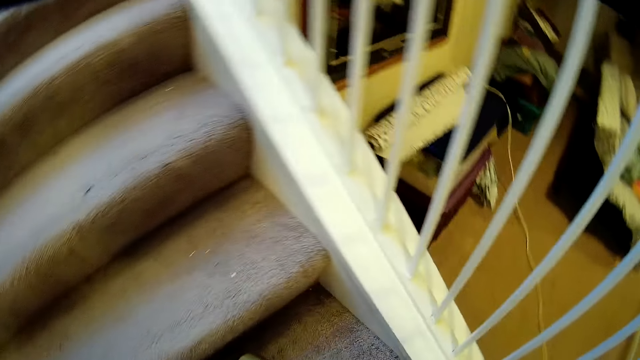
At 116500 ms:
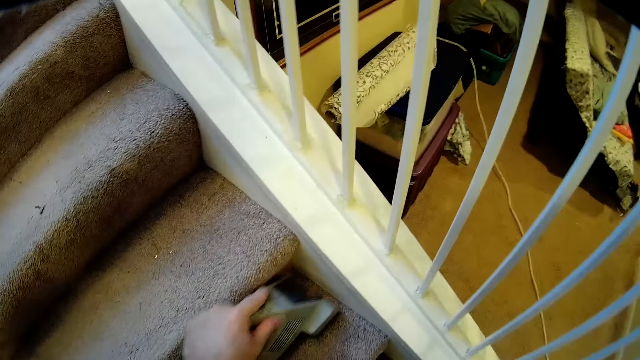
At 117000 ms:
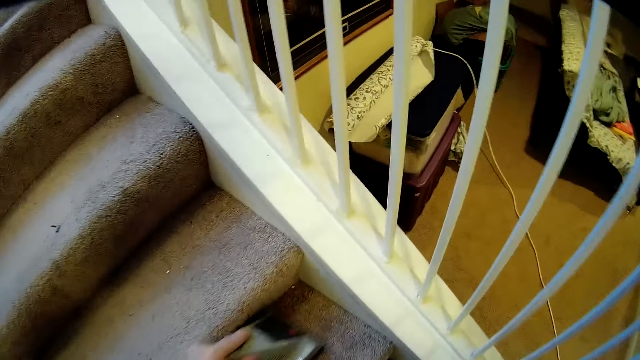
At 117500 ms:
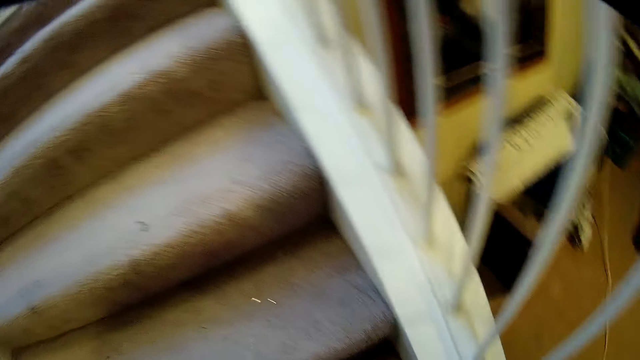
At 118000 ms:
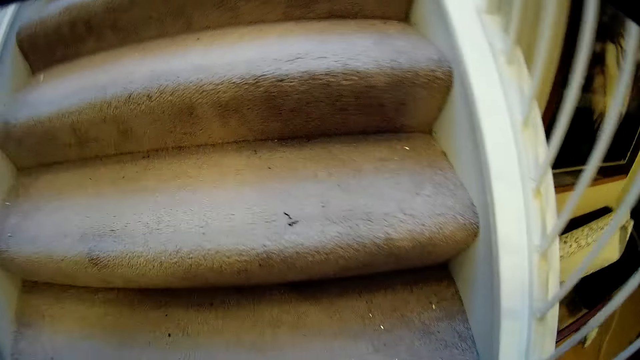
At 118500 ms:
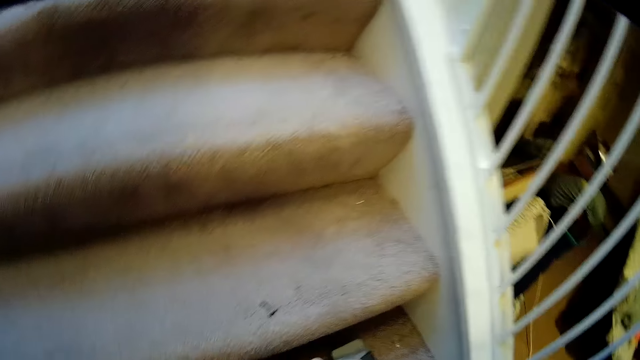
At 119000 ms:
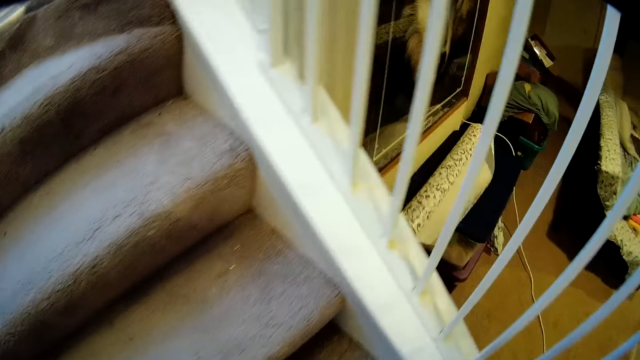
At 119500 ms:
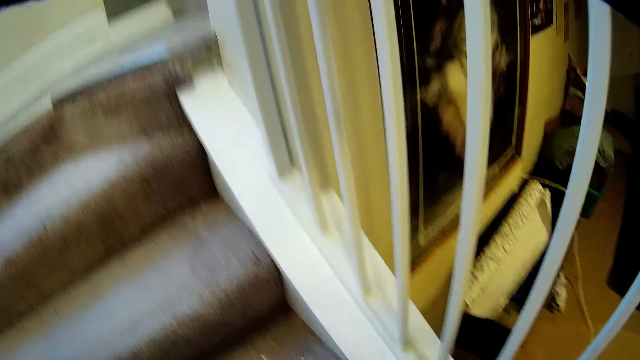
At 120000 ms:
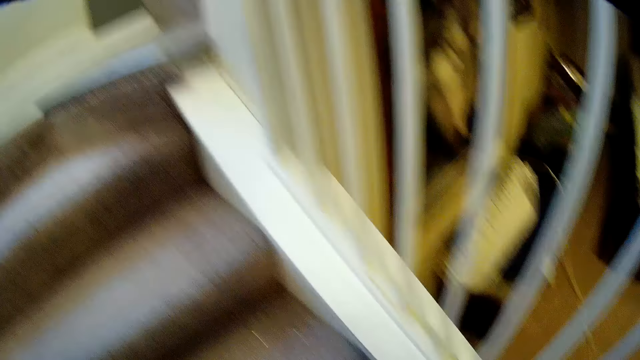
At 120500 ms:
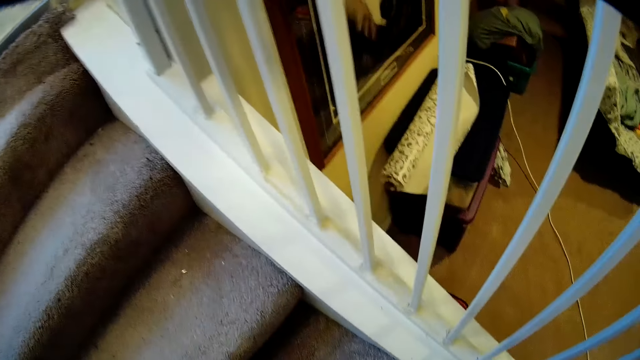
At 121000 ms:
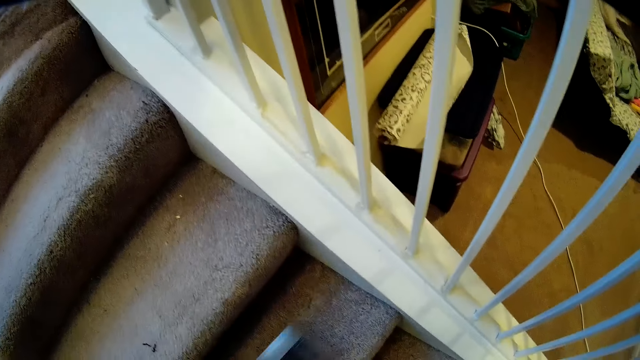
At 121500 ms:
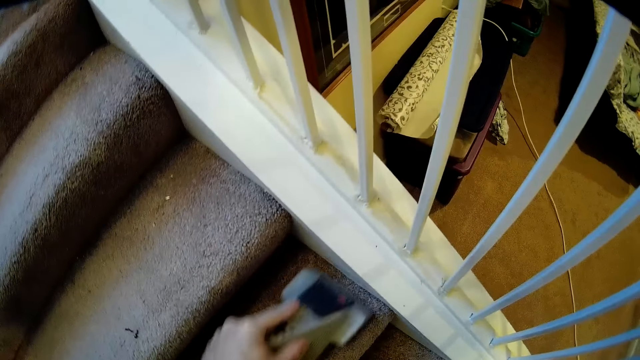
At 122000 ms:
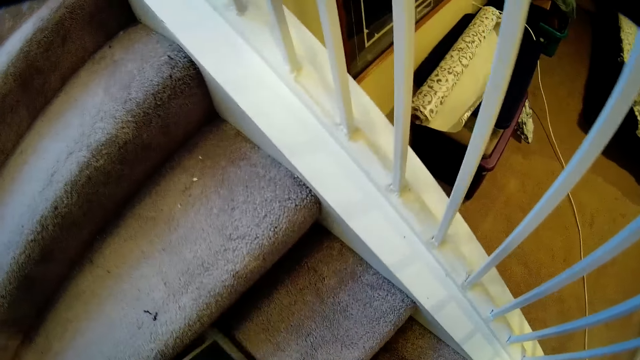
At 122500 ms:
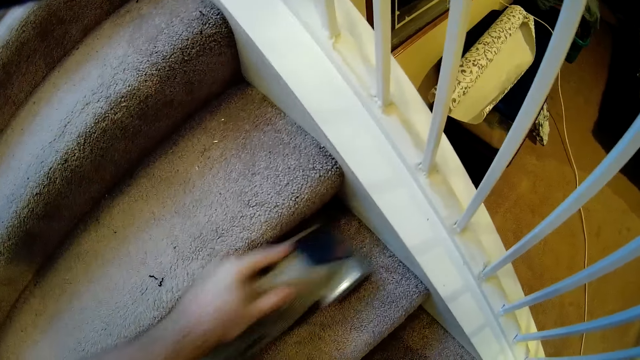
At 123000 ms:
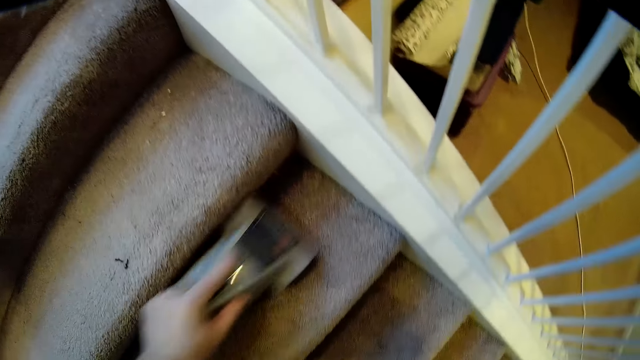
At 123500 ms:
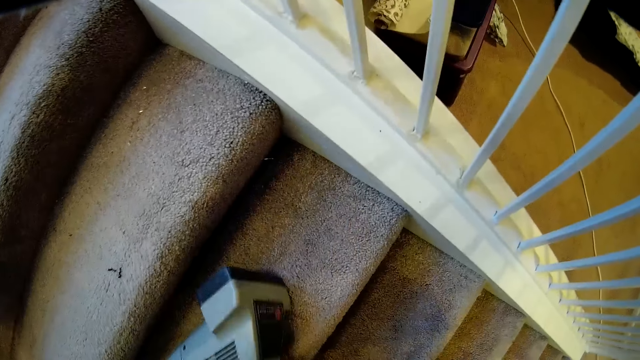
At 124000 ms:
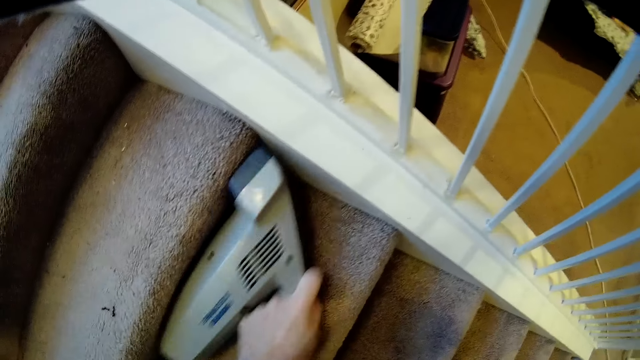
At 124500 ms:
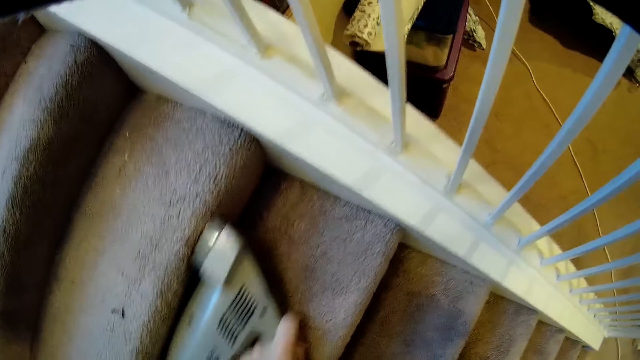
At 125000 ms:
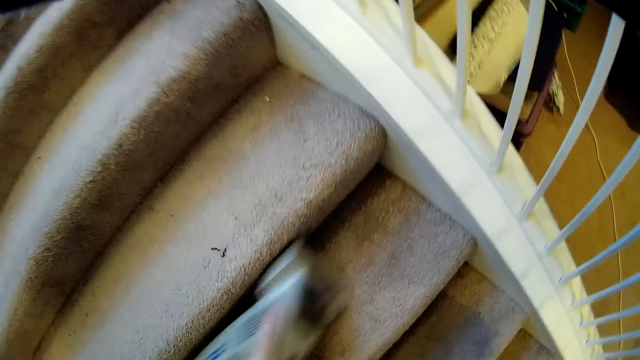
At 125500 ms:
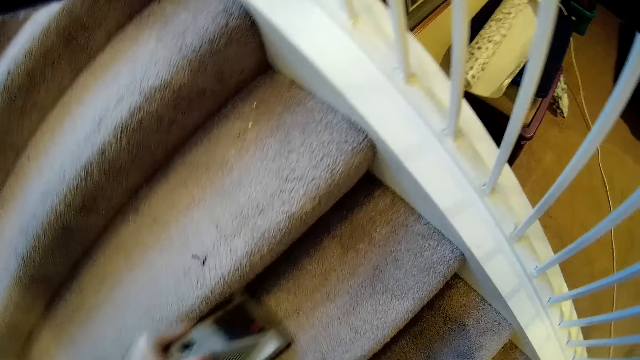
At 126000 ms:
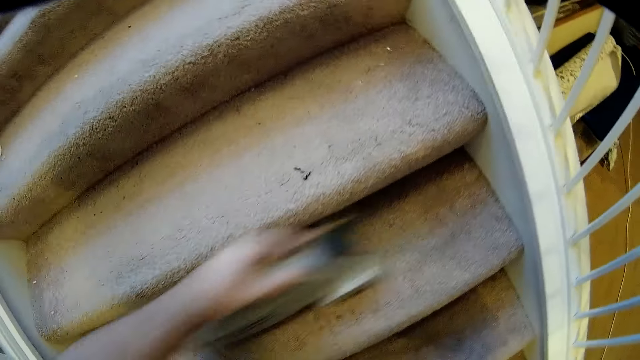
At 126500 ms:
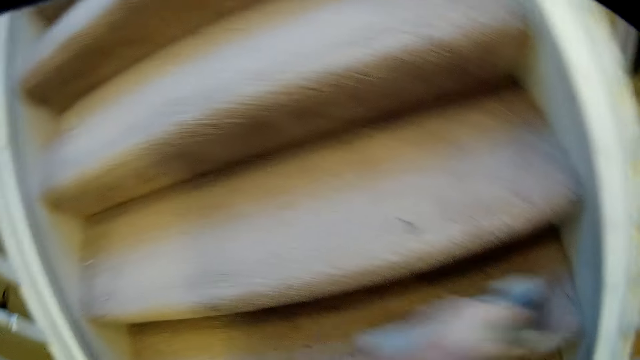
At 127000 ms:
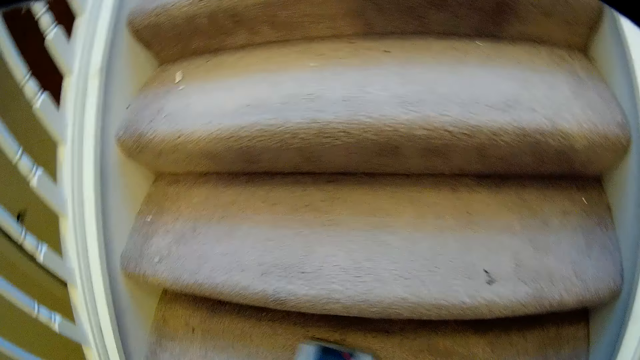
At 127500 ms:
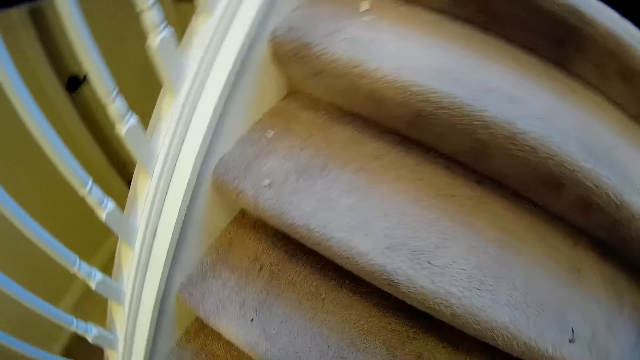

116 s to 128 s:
The camera wearer looks around the stairs. They clean the staircase with a vacuum cleaner.

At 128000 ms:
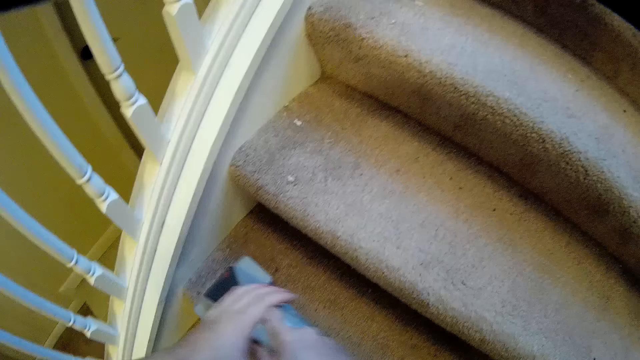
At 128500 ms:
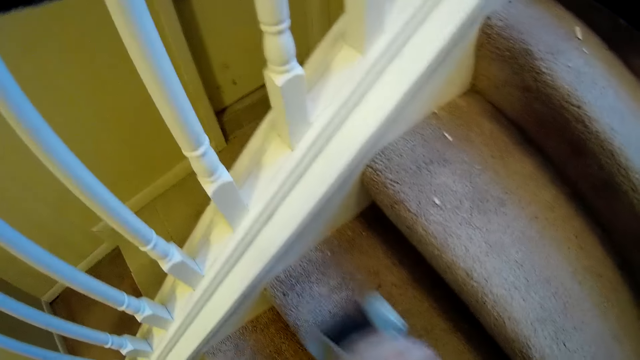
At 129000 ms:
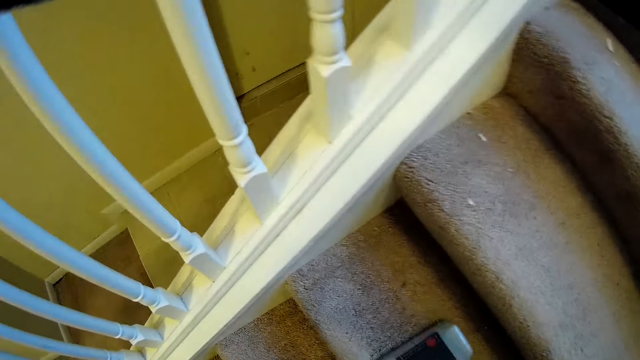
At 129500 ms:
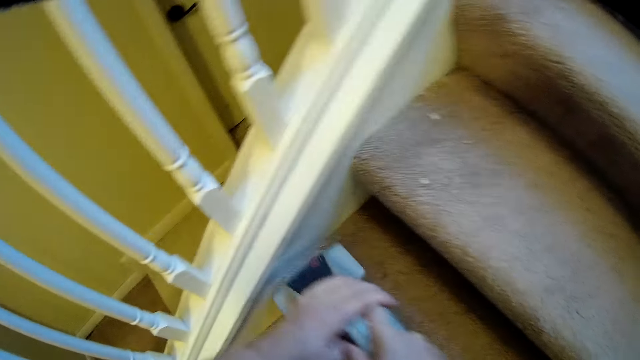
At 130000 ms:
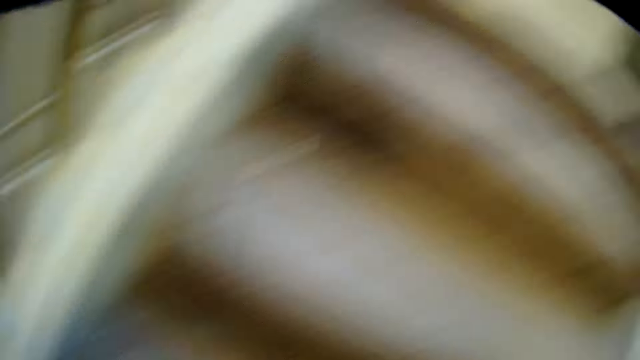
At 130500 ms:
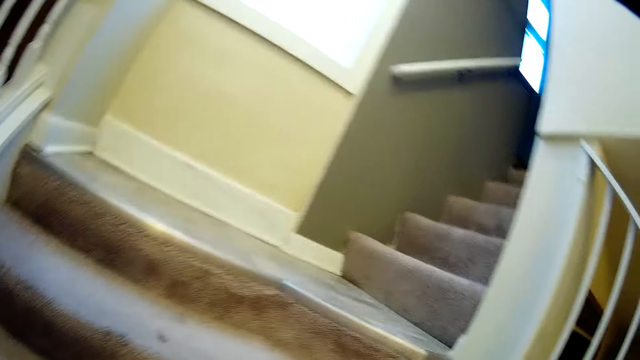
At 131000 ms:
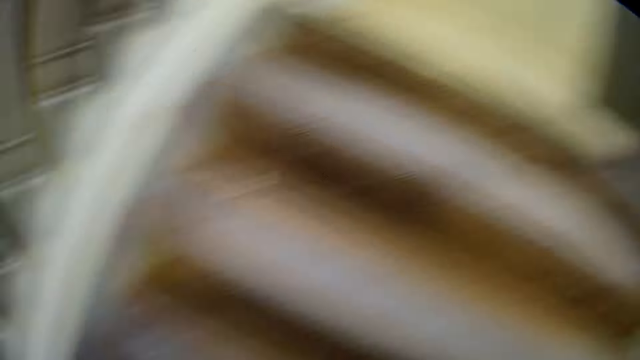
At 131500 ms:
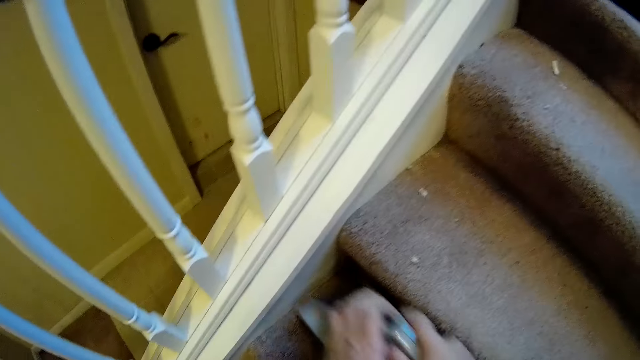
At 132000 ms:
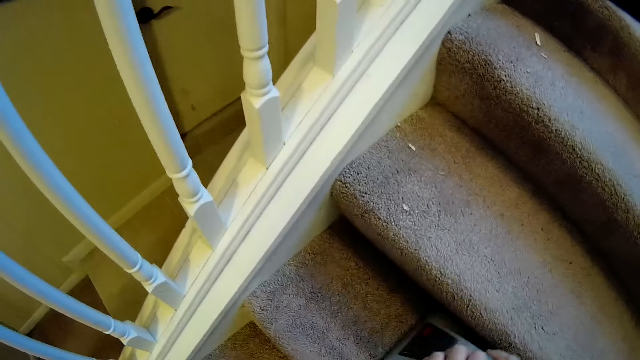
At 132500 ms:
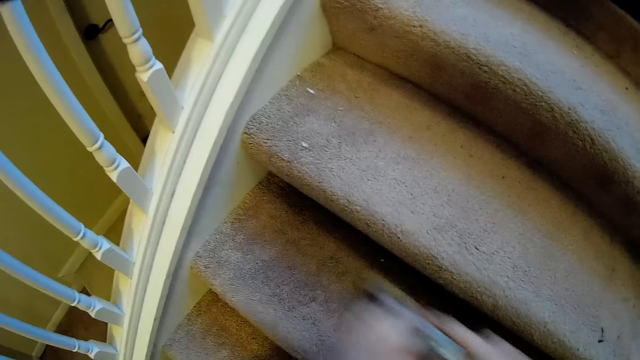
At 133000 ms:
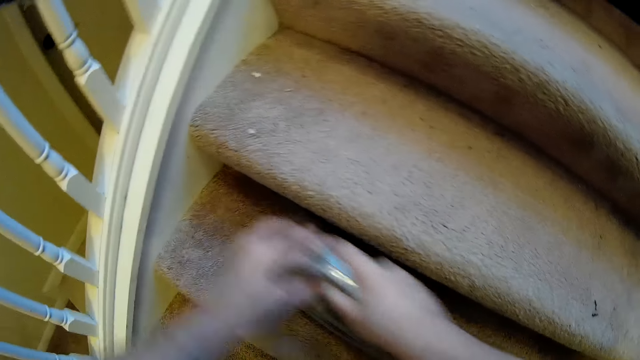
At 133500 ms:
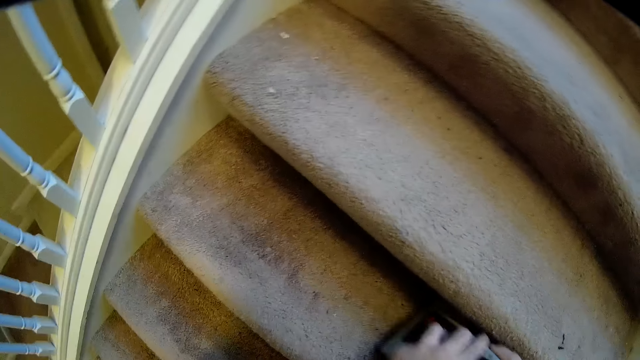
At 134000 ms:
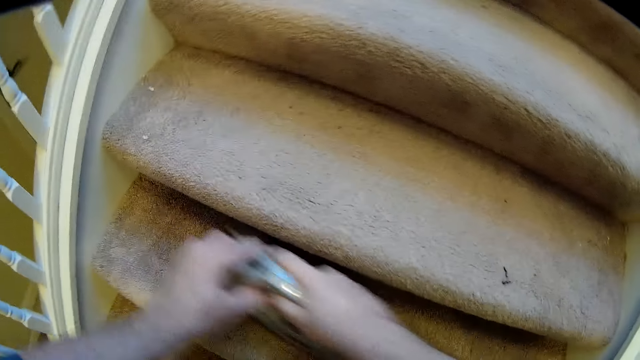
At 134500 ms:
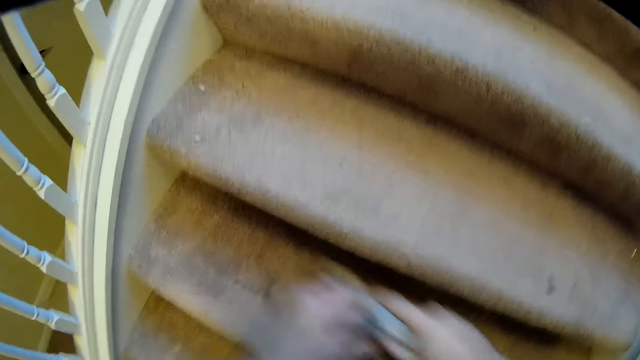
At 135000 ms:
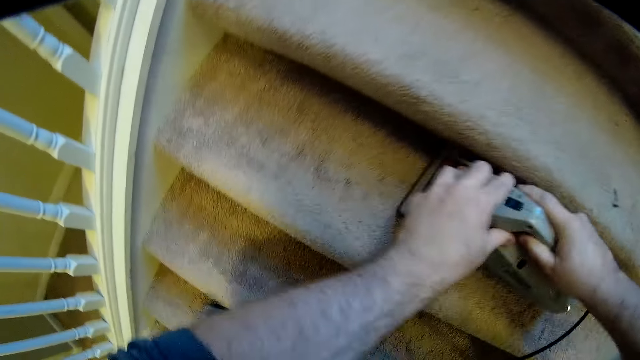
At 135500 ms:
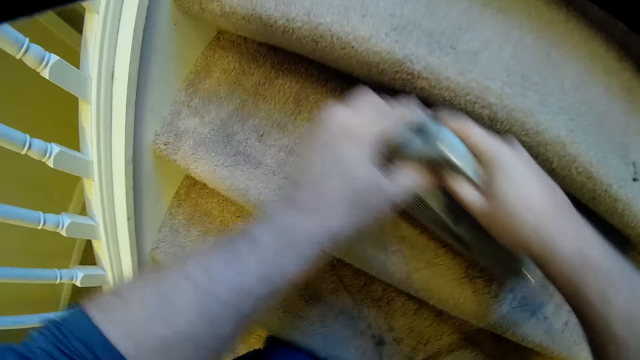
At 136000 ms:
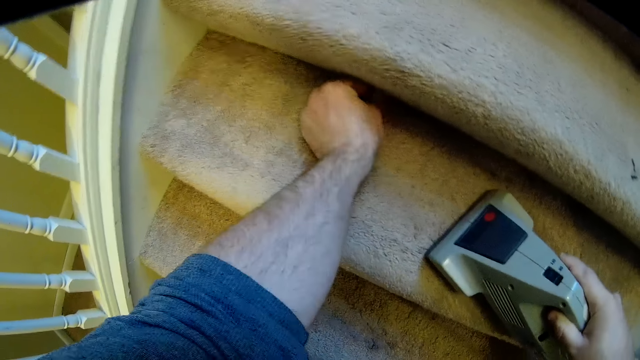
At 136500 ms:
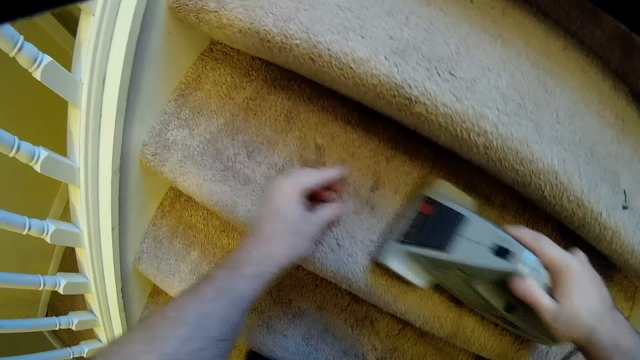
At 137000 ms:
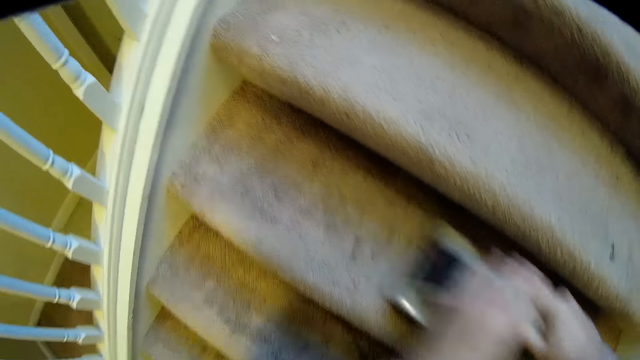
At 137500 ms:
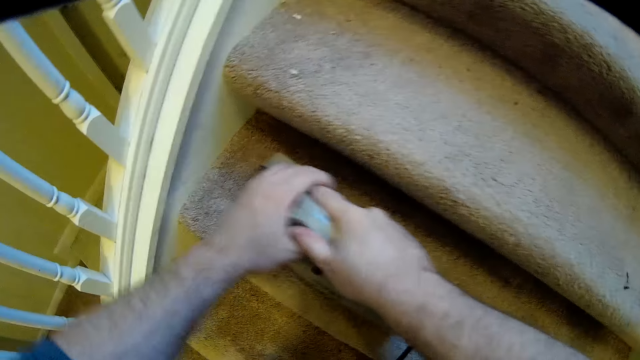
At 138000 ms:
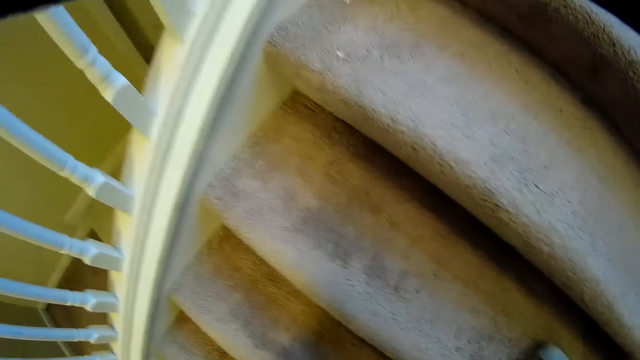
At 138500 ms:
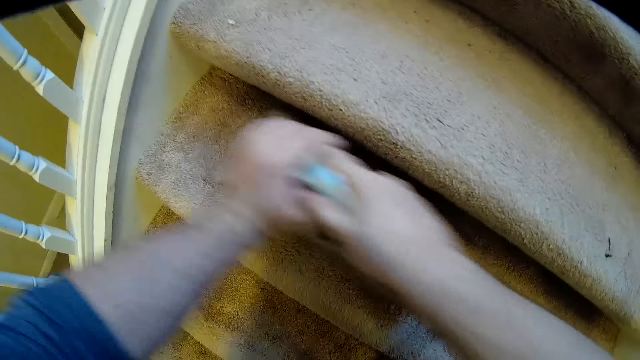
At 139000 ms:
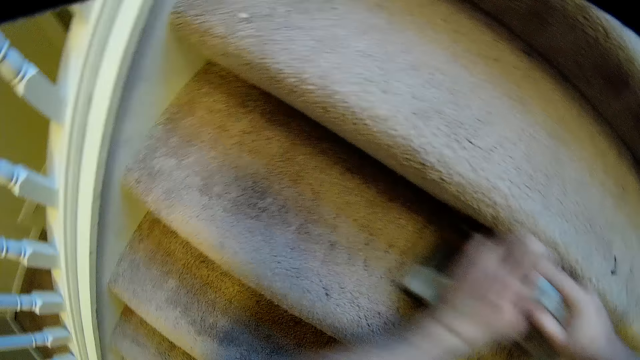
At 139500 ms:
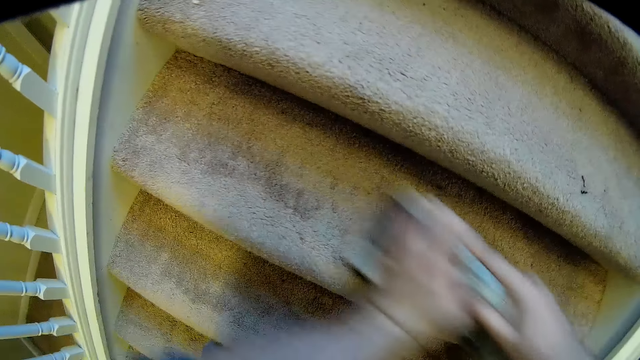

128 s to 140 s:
The camera wearer looks around the stairs. They clean the staircase with a vacuum cleaner. They pick dust from the staircase. They clean the staircase with the vacuum cleaner.
